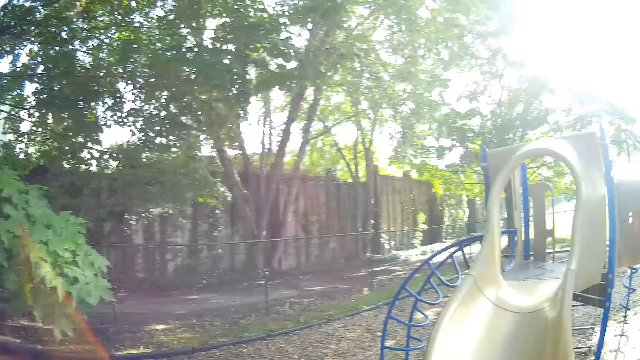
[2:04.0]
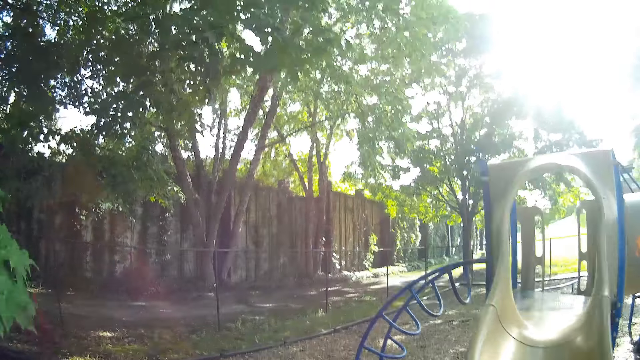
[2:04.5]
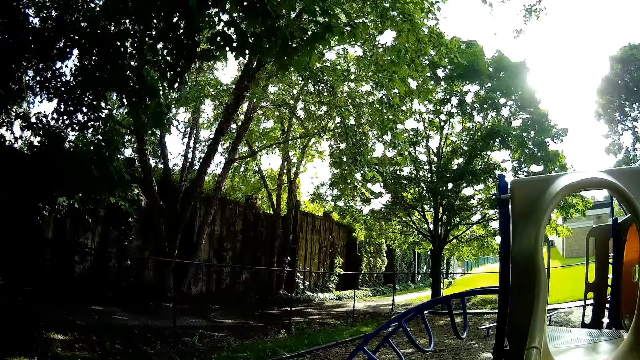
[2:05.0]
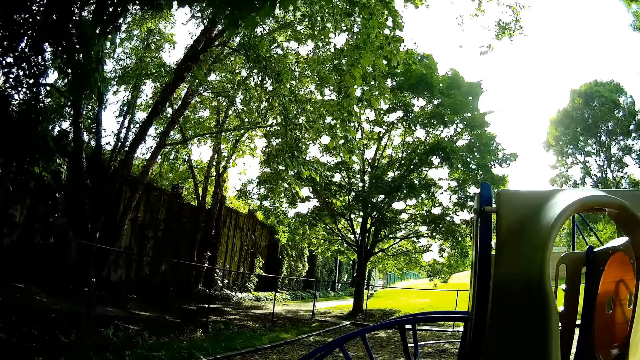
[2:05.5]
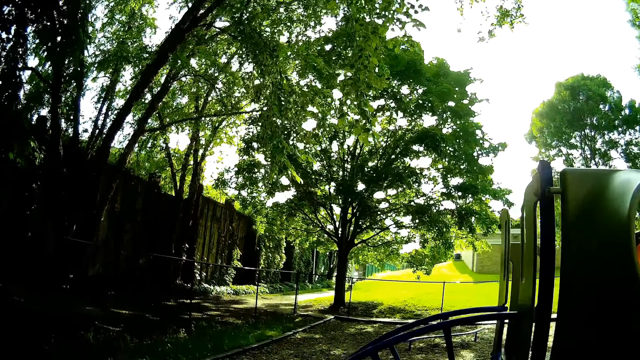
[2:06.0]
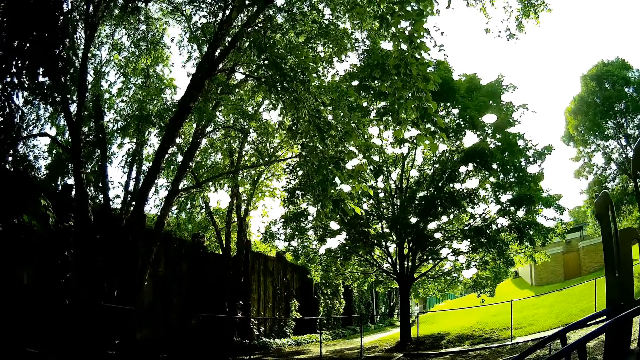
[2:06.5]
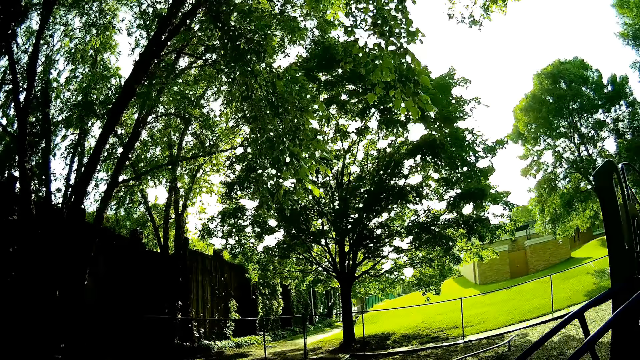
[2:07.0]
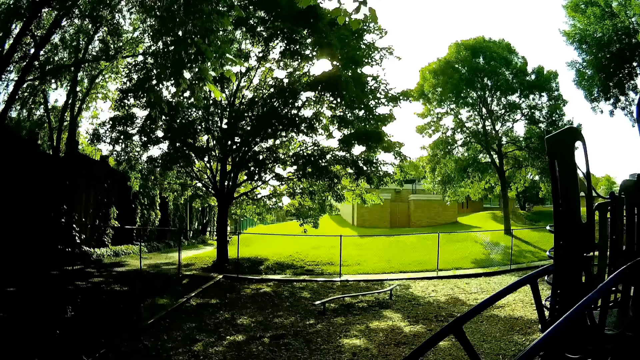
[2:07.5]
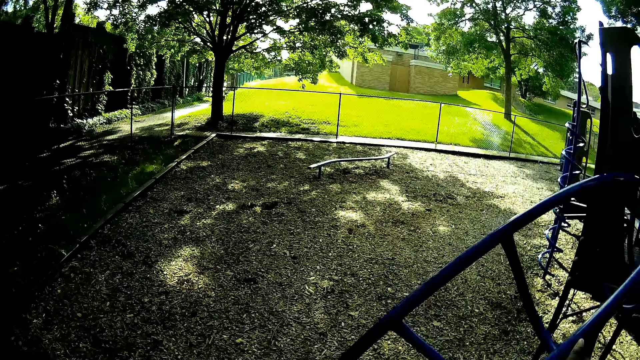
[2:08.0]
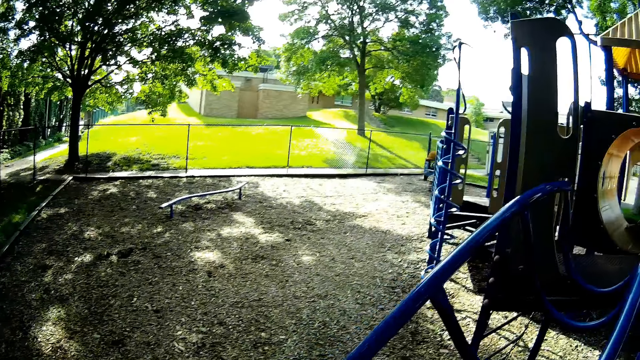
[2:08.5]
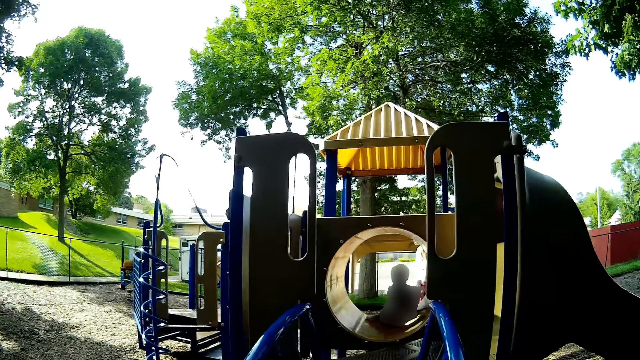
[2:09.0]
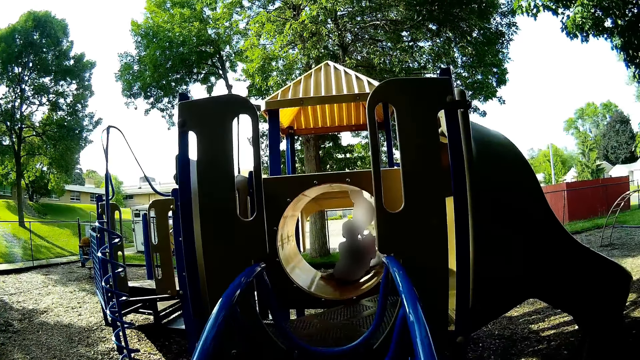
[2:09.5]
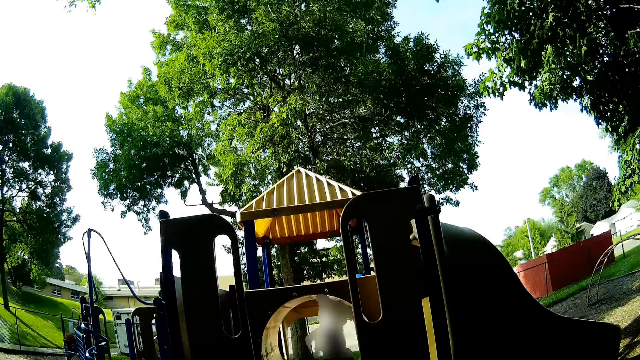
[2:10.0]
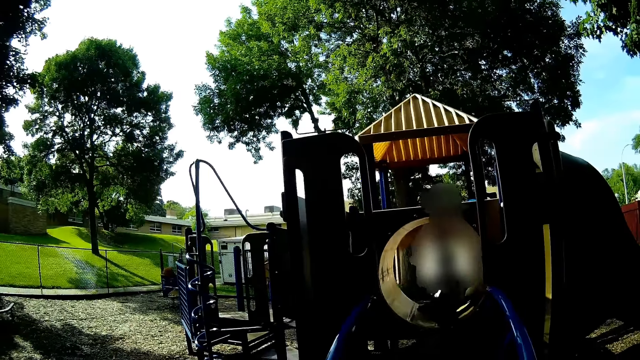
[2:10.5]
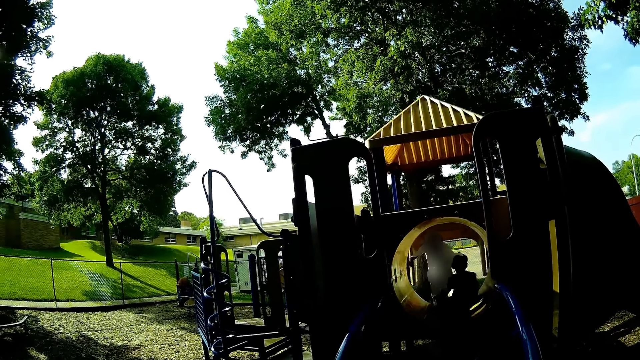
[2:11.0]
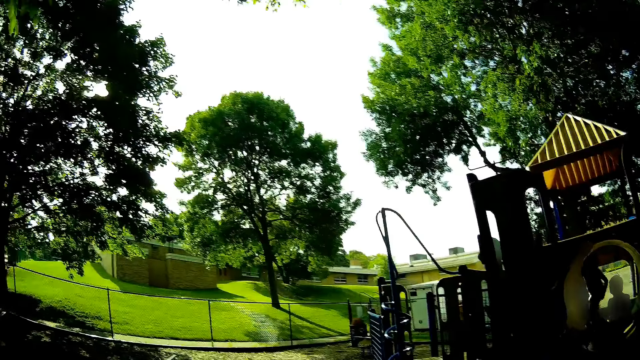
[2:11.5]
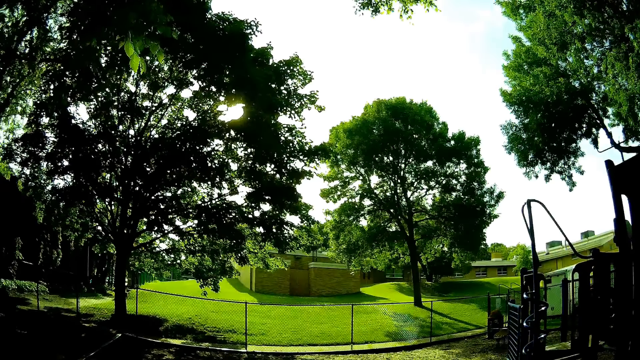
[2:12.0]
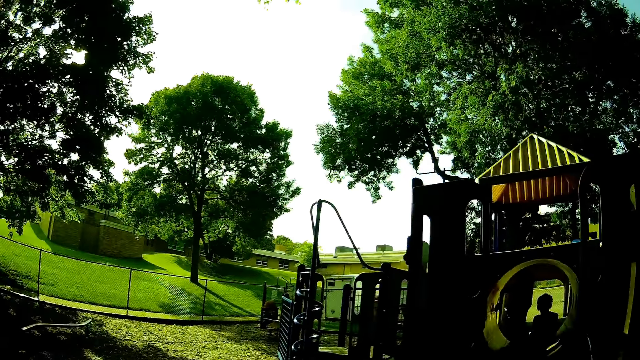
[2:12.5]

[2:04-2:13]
The camera wearer speaks. They look at a baby. They speak to the baby.

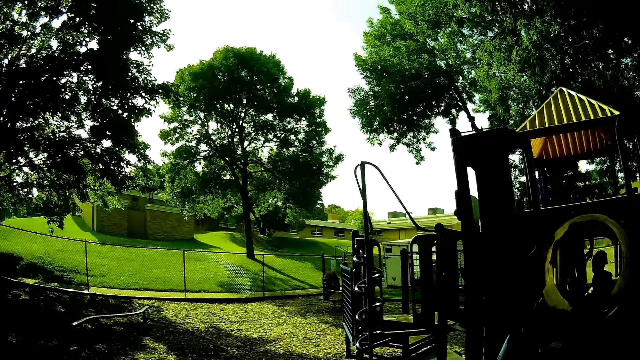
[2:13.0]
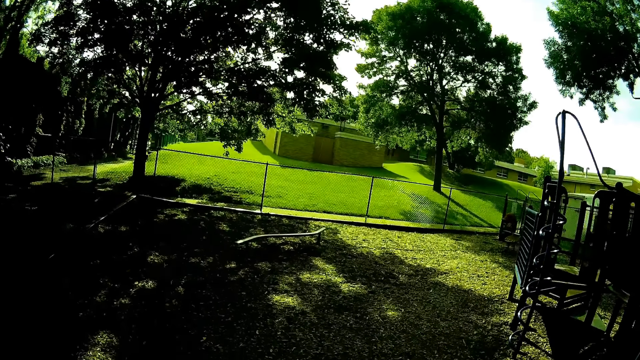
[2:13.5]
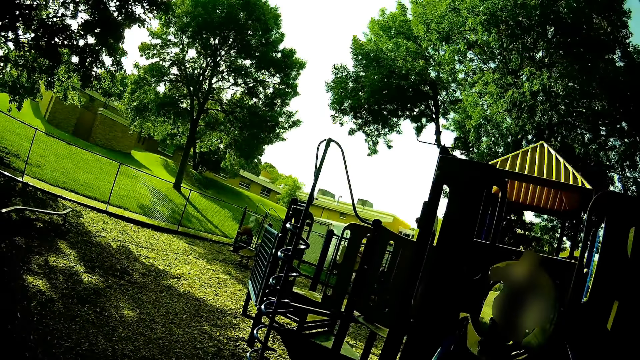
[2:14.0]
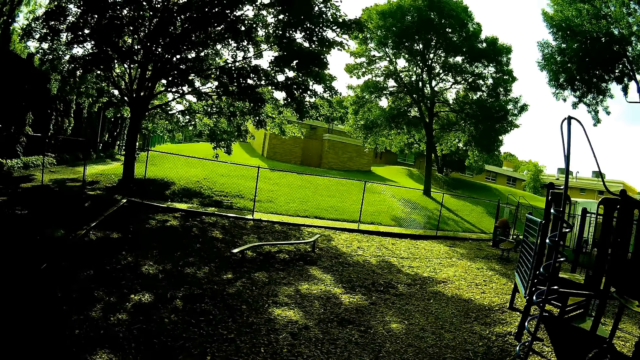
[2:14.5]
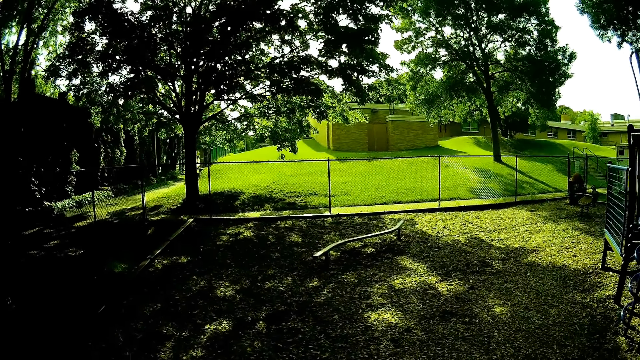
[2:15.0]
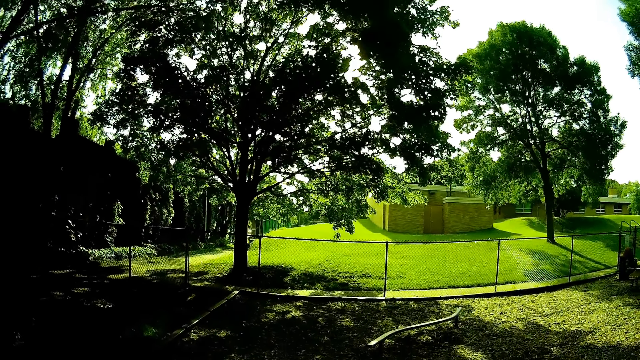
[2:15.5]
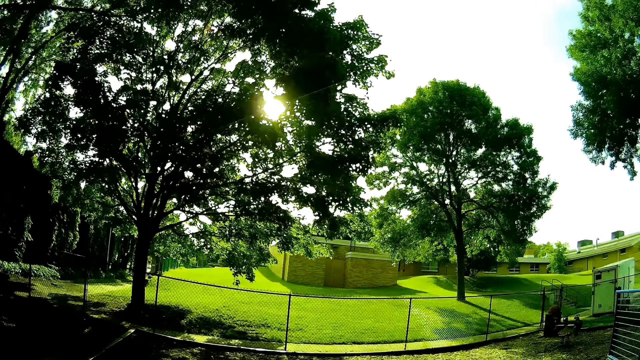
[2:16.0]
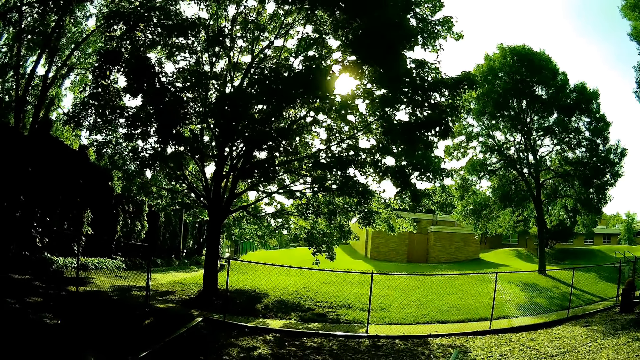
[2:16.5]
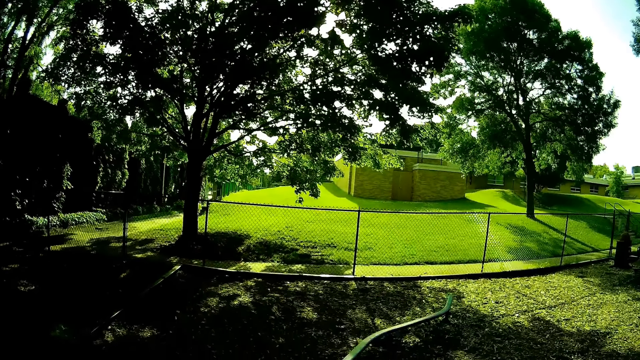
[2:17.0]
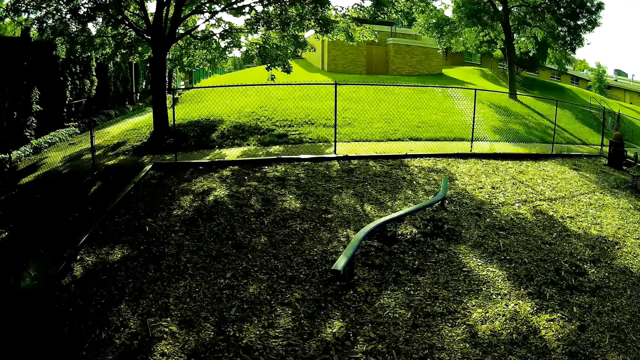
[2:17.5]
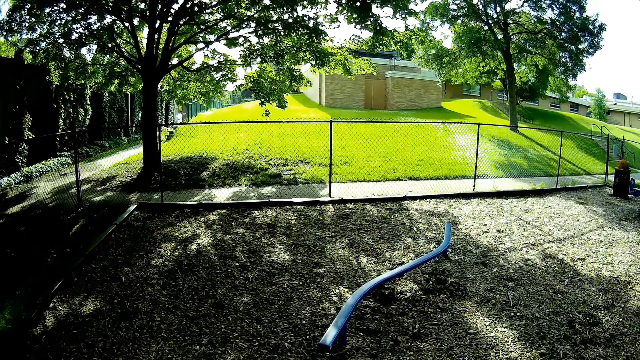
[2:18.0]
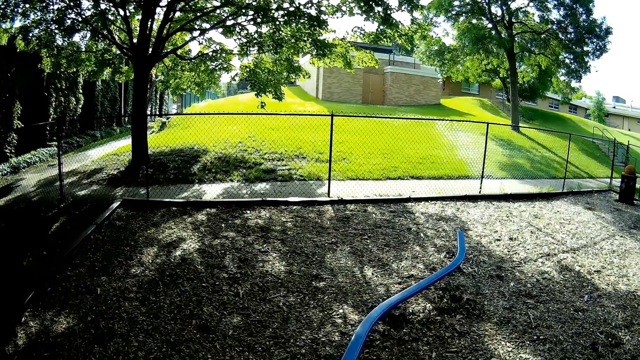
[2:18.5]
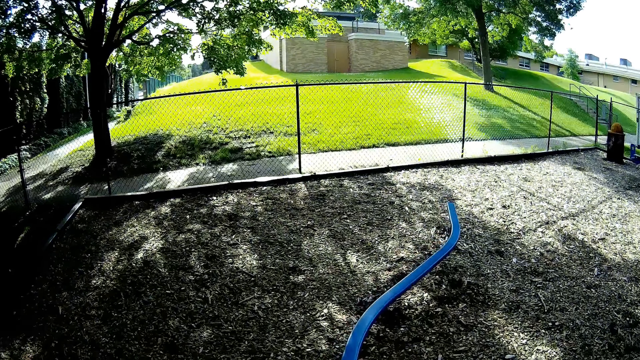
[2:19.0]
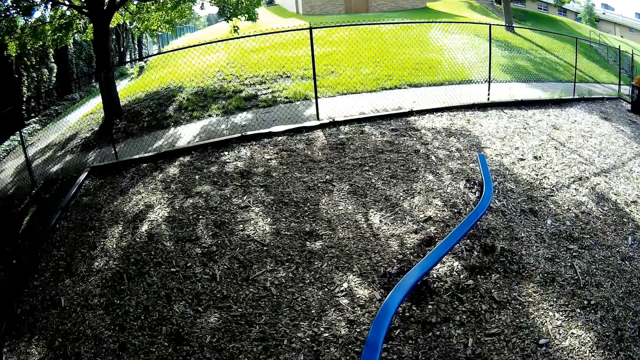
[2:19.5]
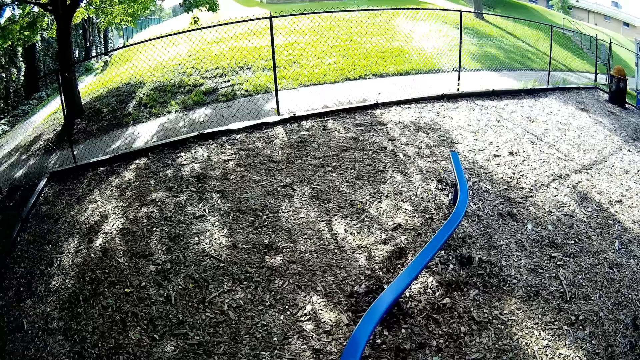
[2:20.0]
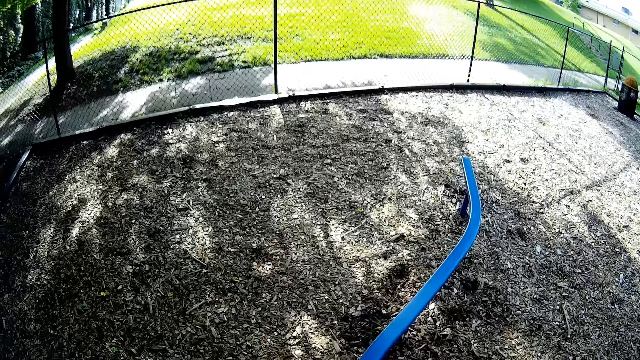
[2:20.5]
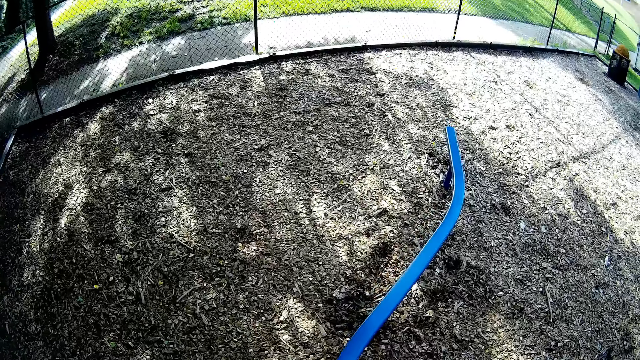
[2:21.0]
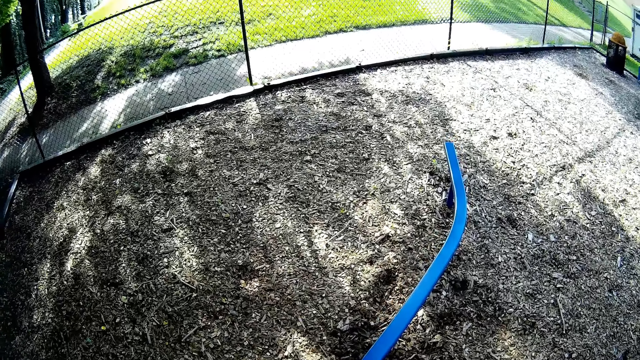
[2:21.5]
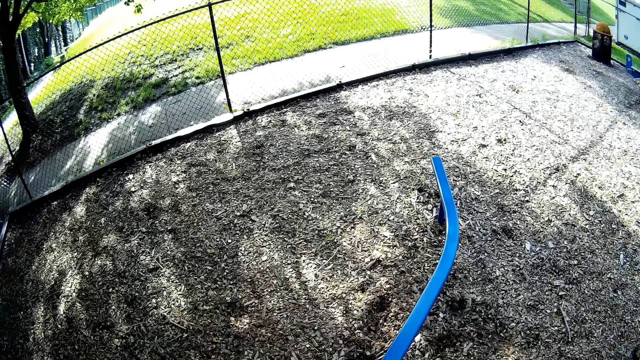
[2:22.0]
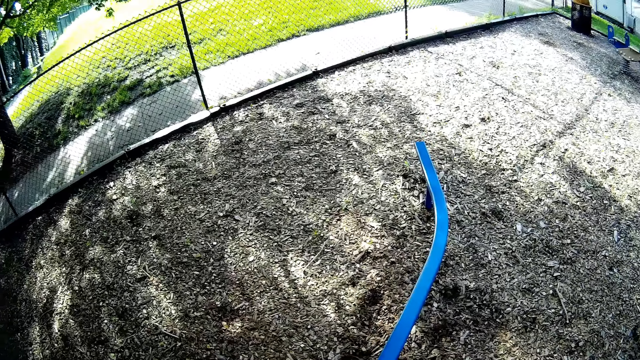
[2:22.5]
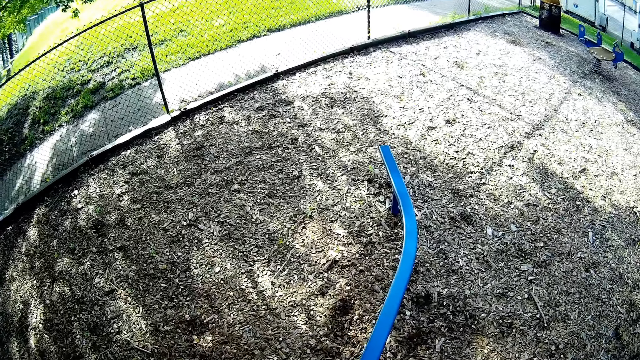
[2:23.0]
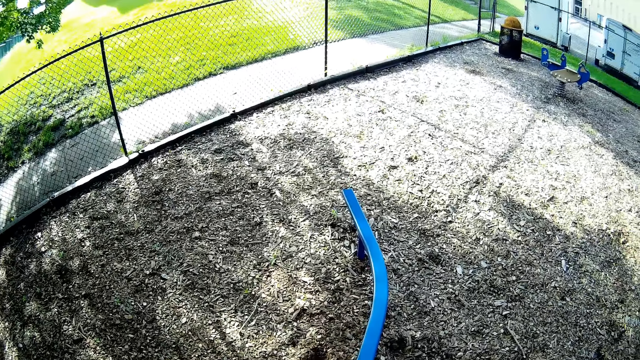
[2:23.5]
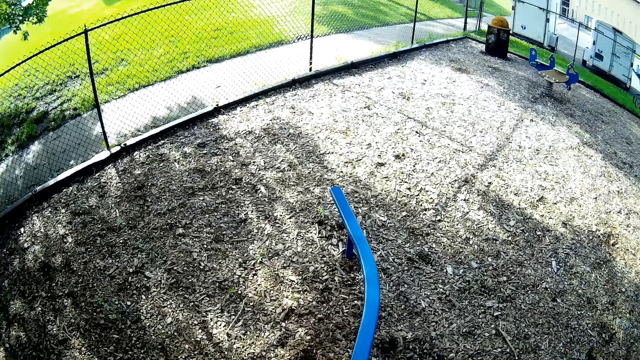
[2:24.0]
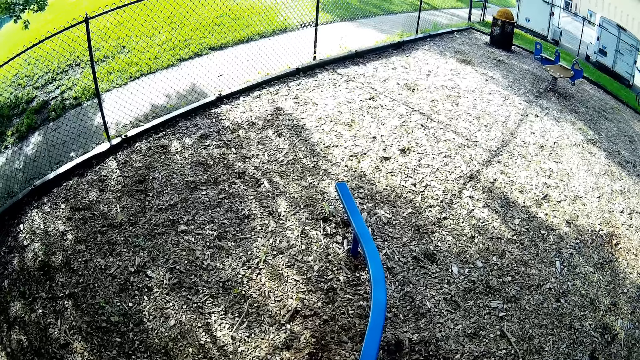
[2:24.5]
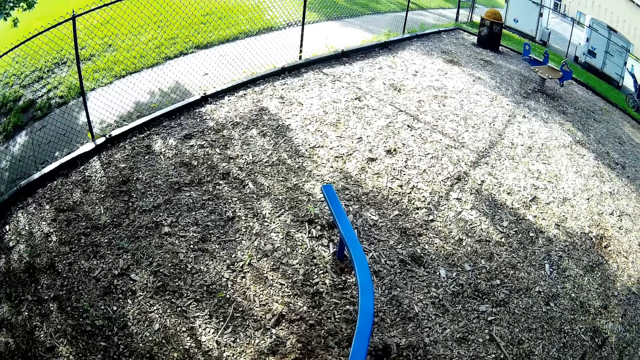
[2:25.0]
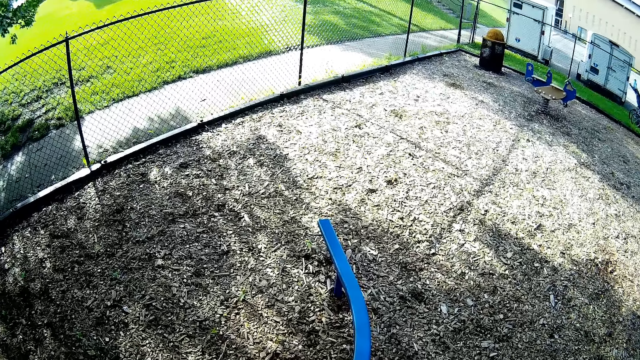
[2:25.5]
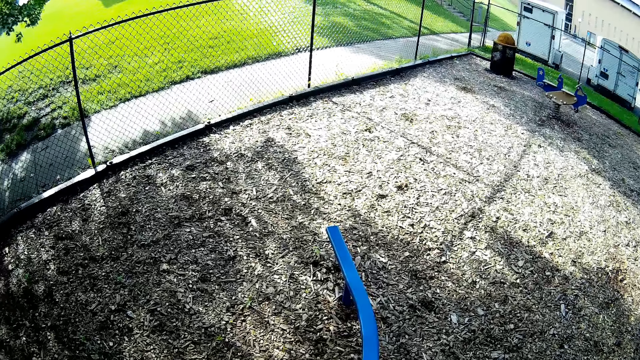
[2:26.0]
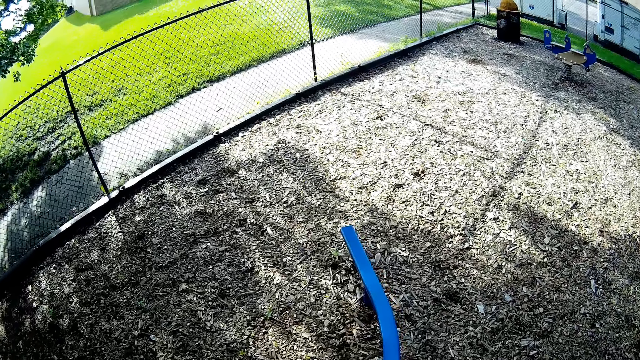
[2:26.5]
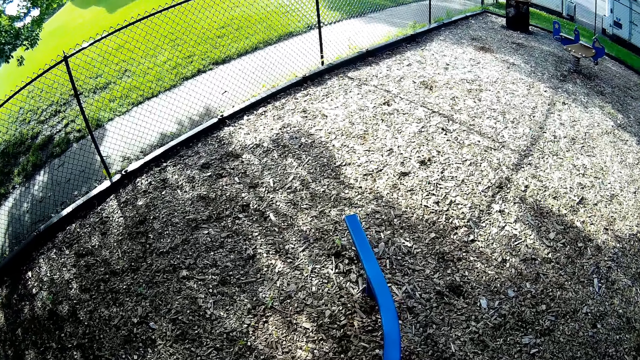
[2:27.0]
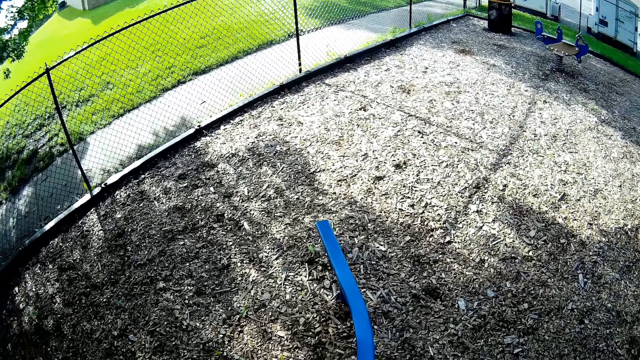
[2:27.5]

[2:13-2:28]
The camera wearer looks around. They walk. They speak to a baby. They look around.
